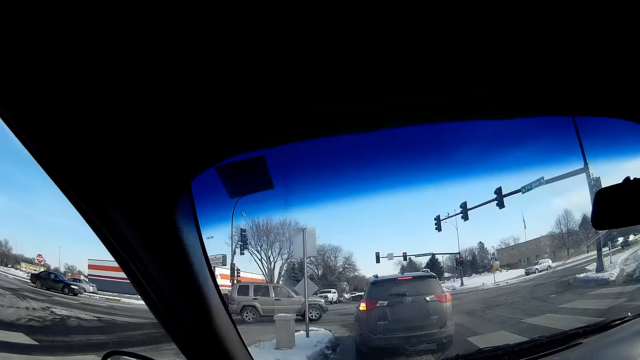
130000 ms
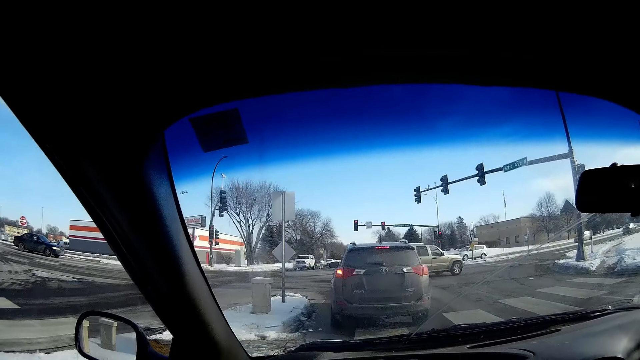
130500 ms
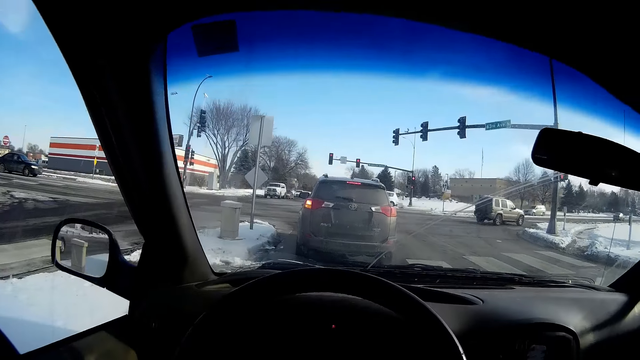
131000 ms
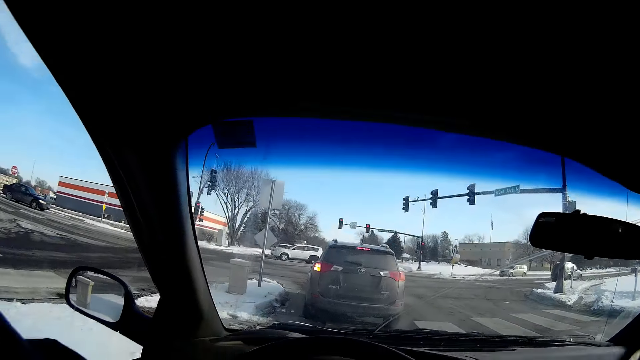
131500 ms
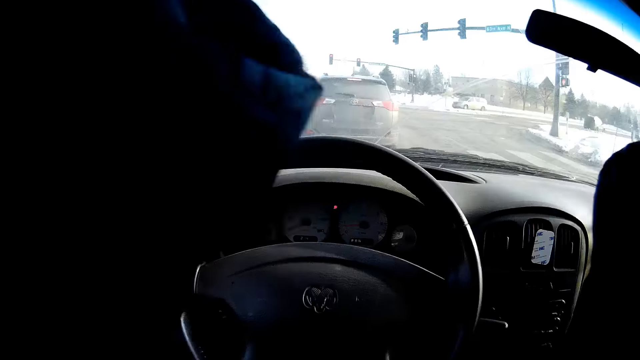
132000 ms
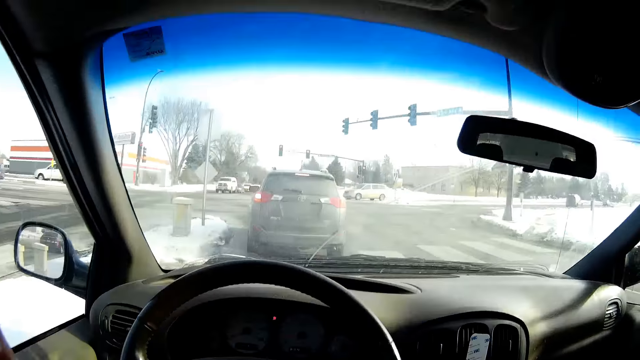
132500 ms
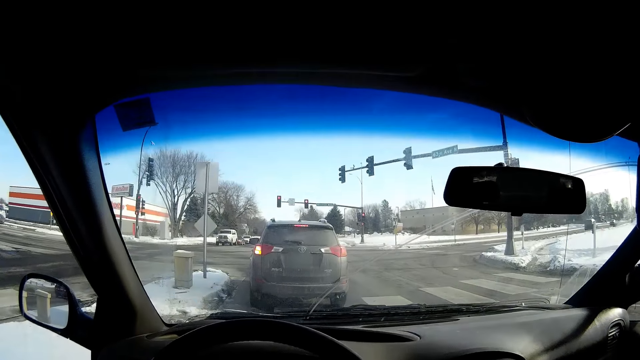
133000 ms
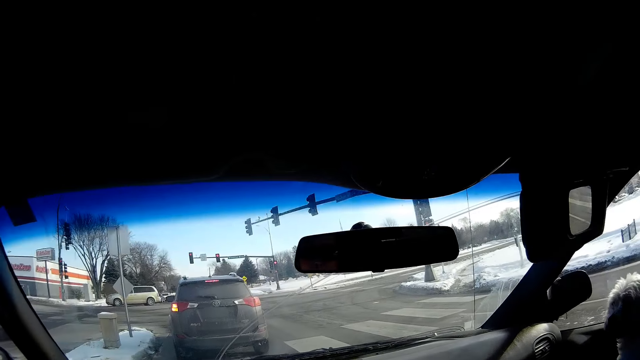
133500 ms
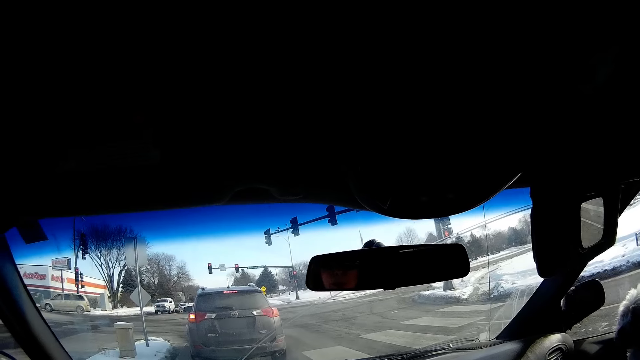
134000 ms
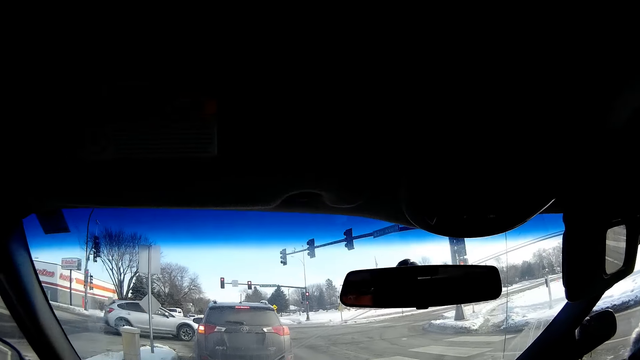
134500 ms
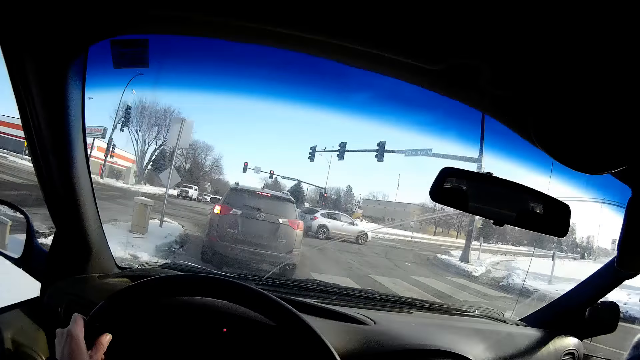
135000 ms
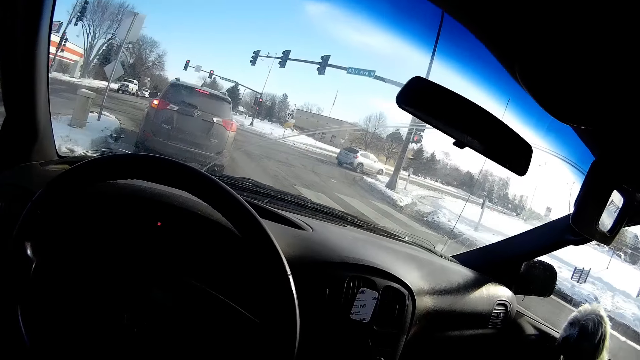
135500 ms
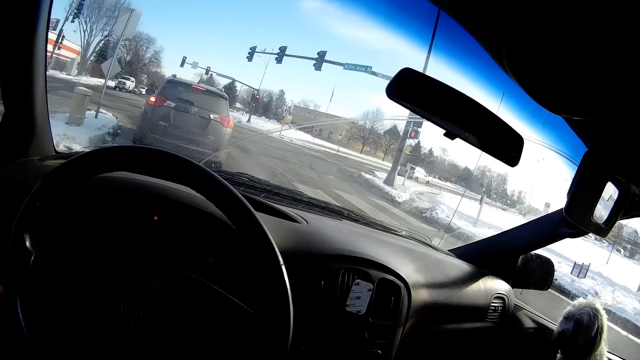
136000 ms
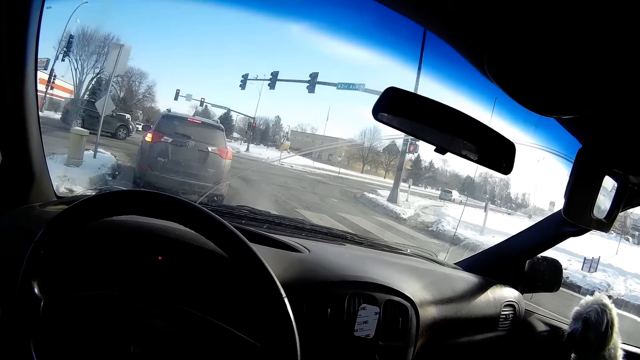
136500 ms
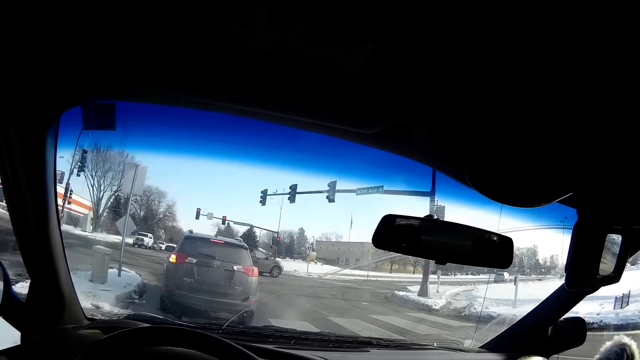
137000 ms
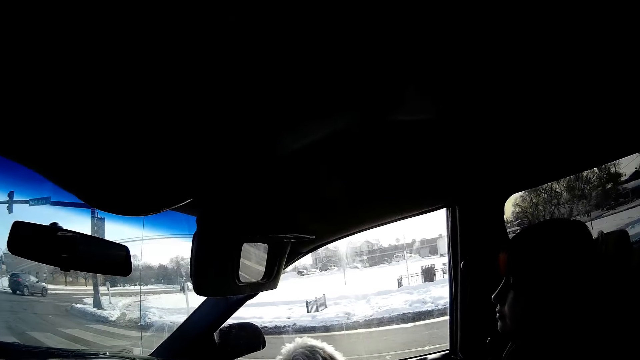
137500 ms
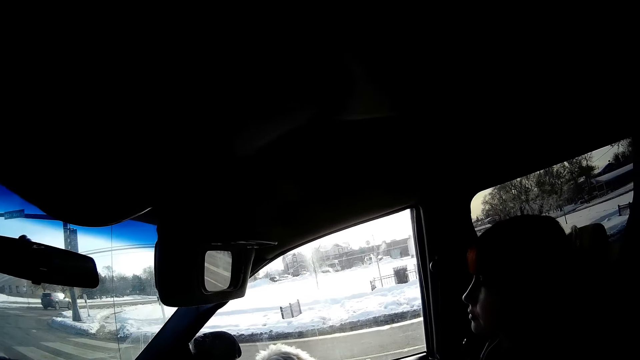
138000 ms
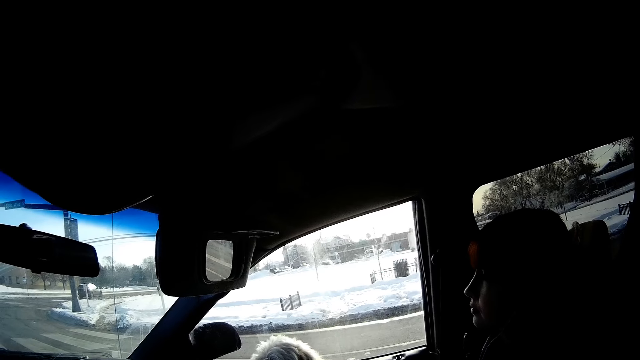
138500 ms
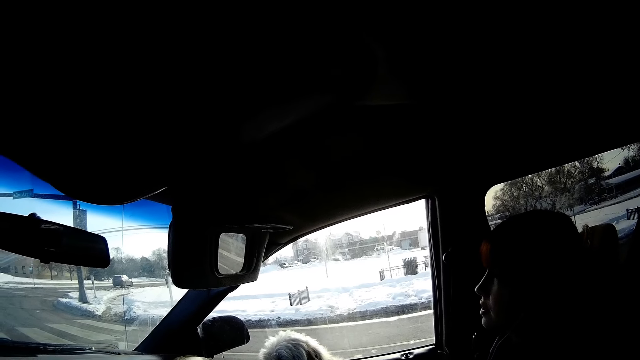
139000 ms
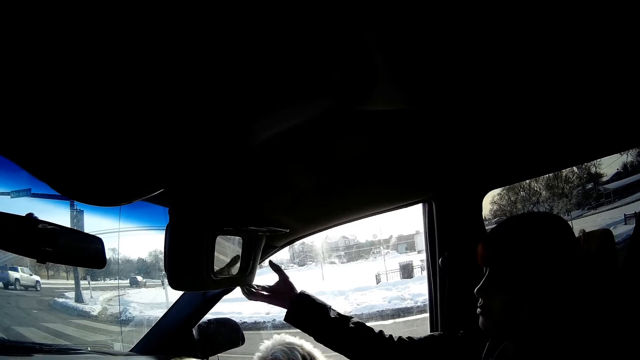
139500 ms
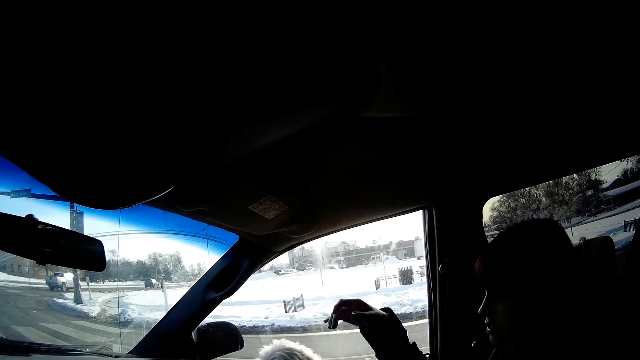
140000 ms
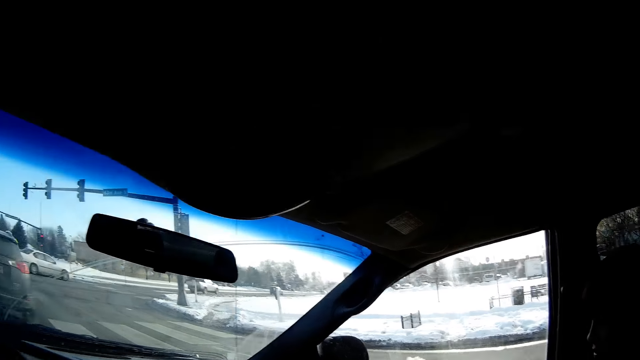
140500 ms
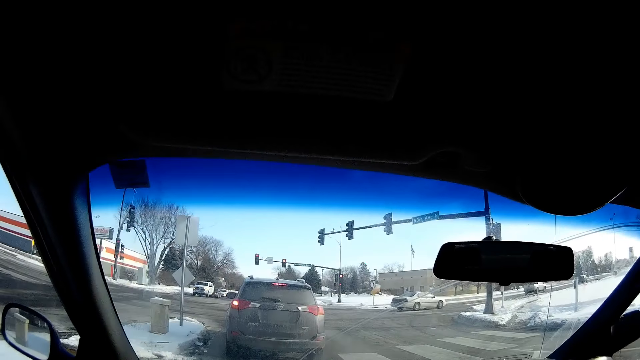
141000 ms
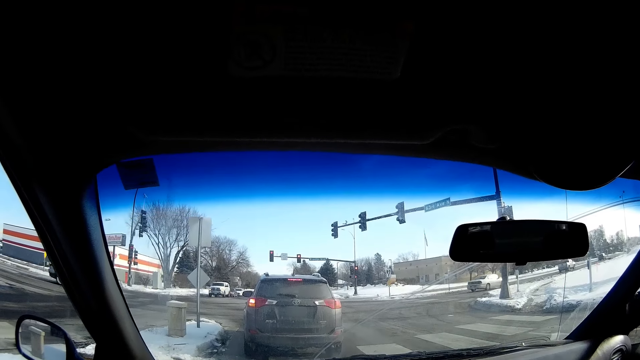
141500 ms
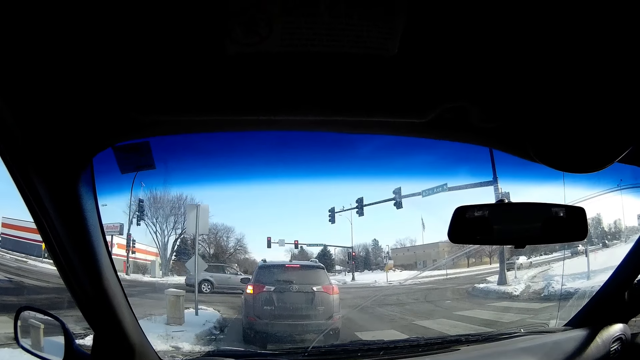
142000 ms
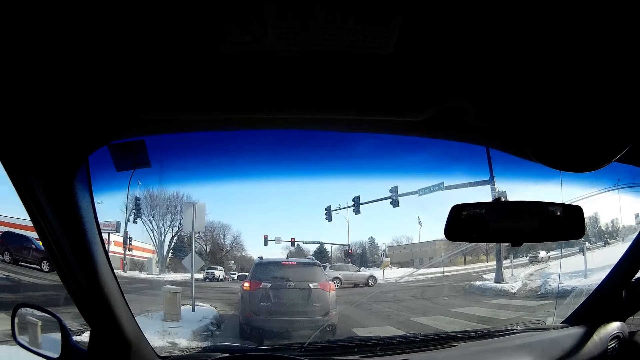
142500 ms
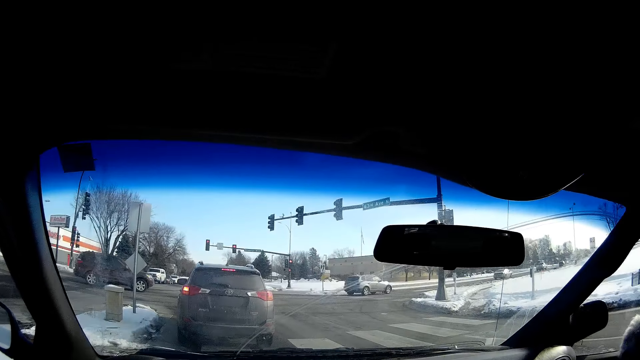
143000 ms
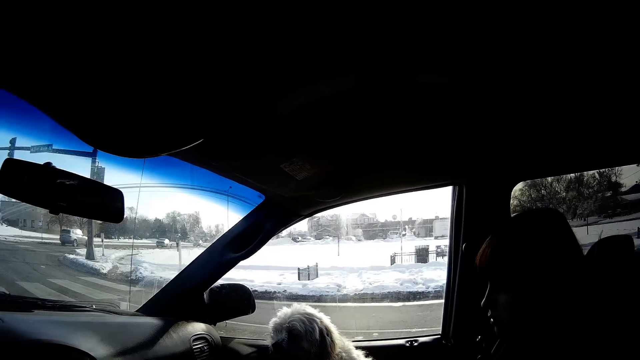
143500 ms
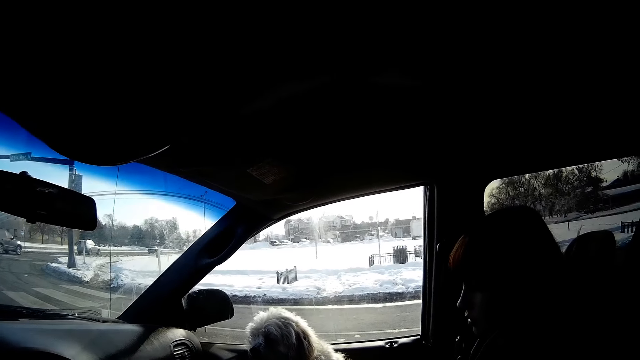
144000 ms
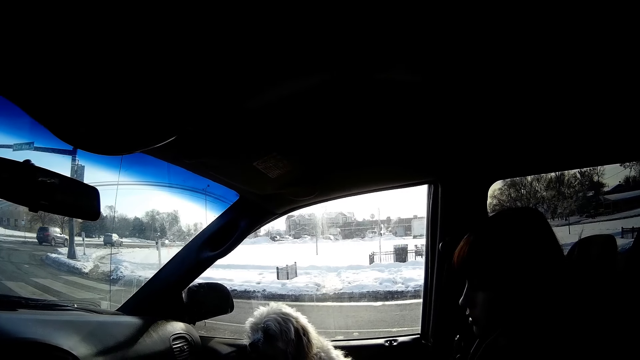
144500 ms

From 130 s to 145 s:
The camera wearer raises his hands. He turns the steering wheel. He interacts with a woman. The woman closes the car visor with her right hand. The camera wearer looks around.

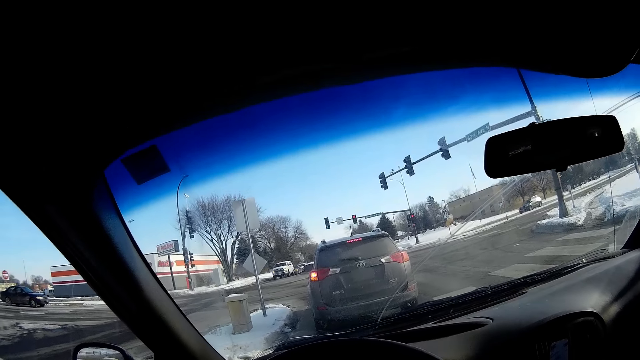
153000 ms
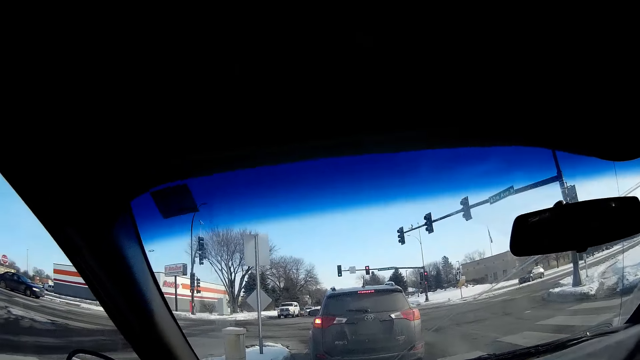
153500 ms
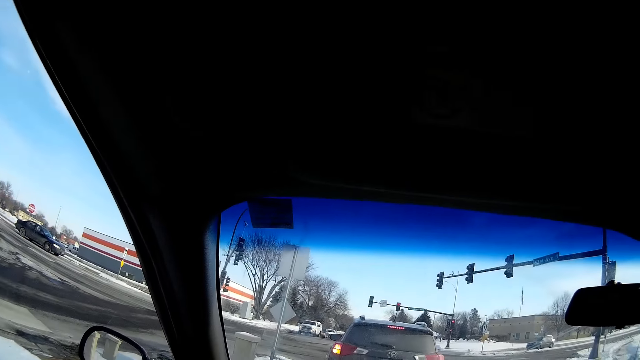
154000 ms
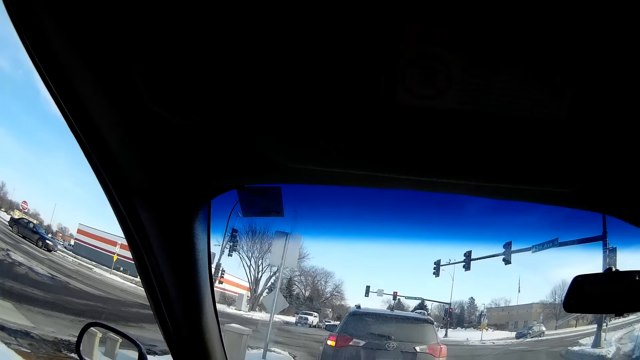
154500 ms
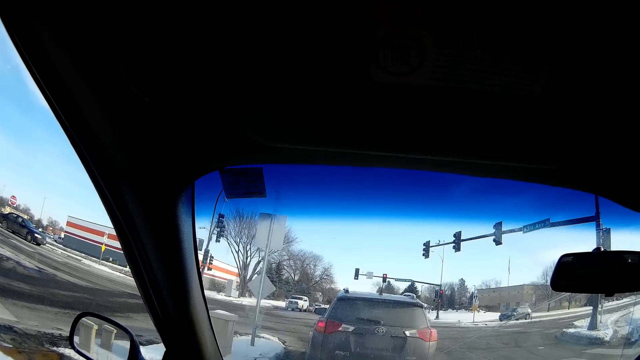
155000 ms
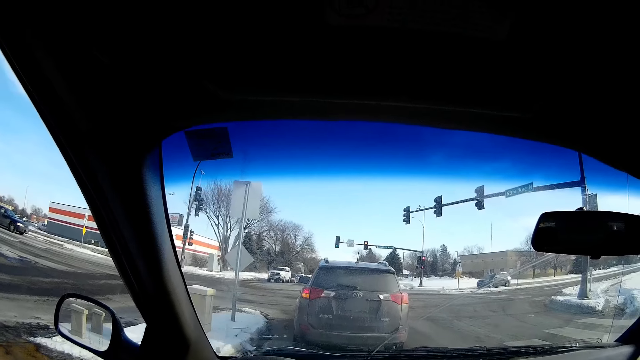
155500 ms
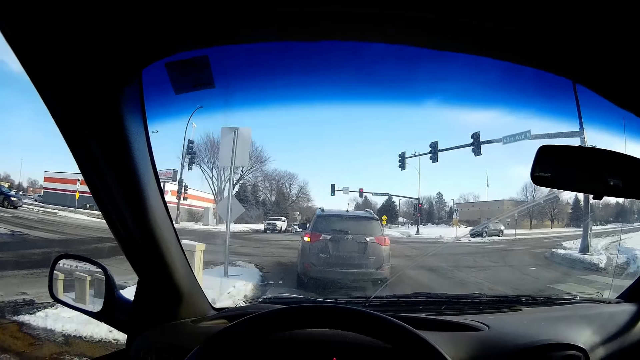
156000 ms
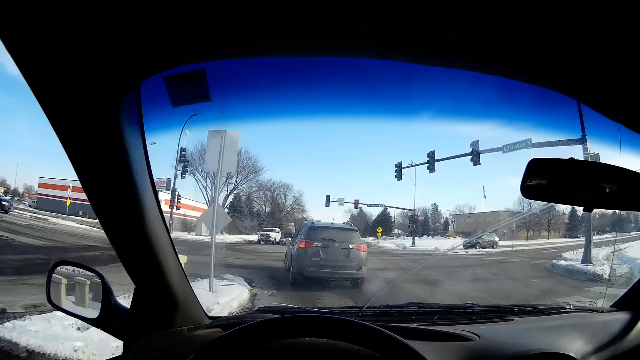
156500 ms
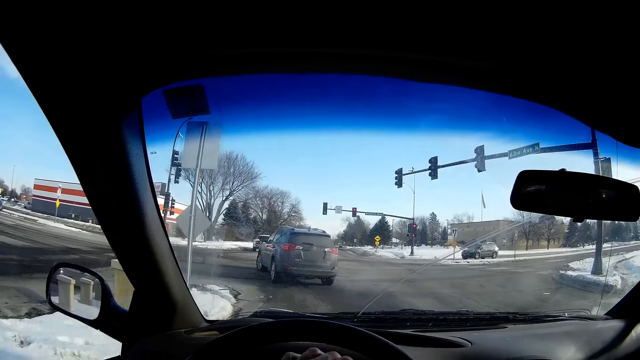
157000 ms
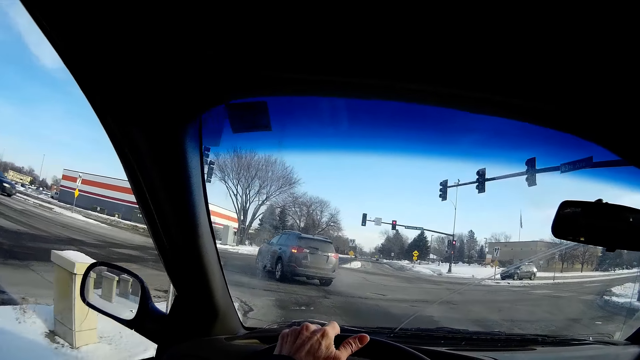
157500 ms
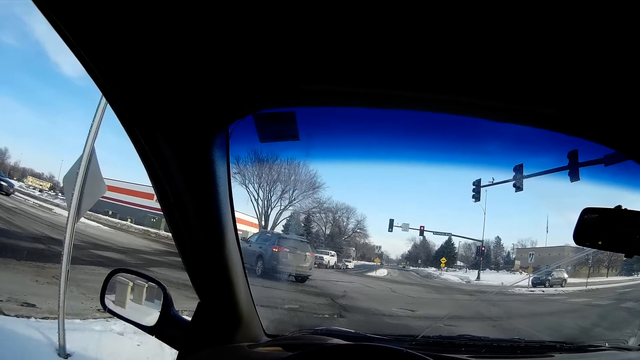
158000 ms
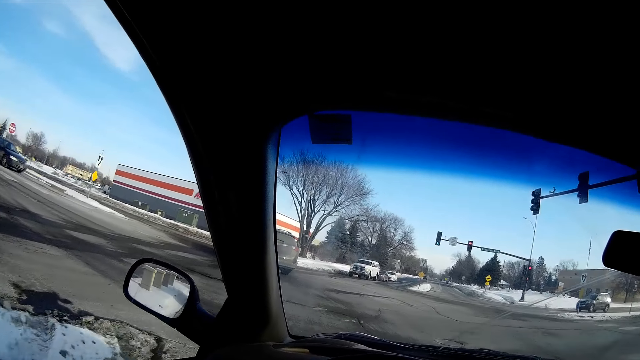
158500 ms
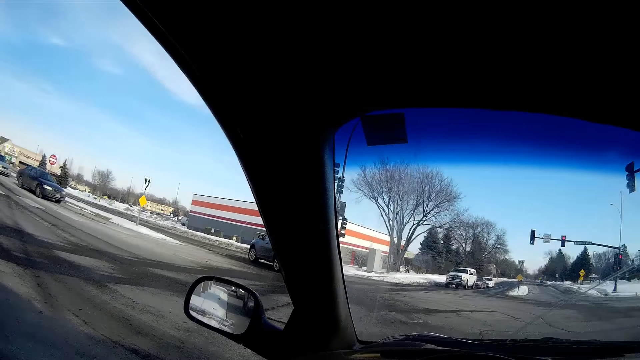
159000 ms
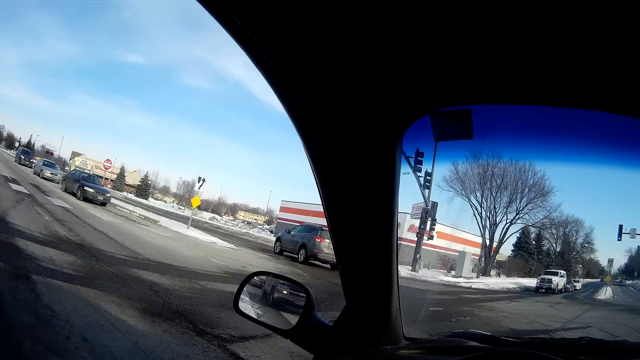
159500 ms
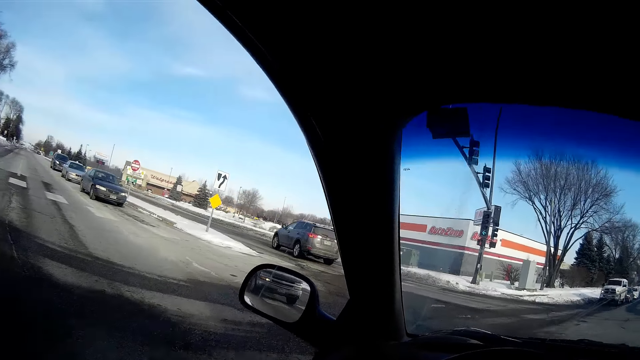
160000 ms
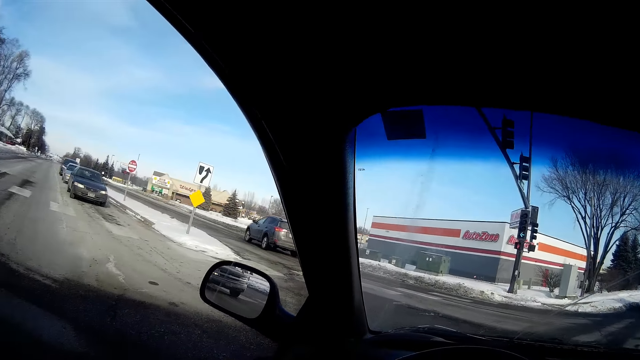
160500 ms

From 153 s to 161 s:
The camera wearer drives the car on a highway.
